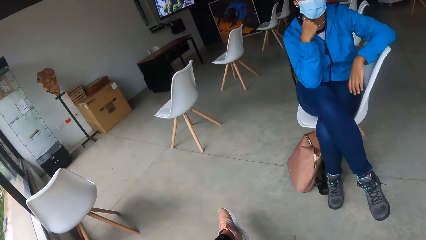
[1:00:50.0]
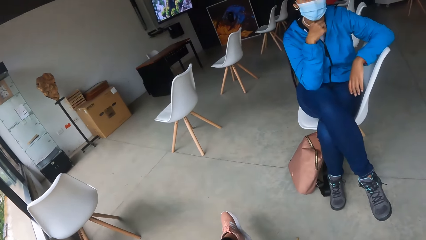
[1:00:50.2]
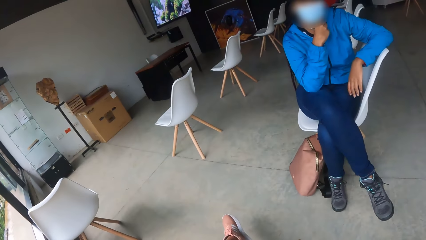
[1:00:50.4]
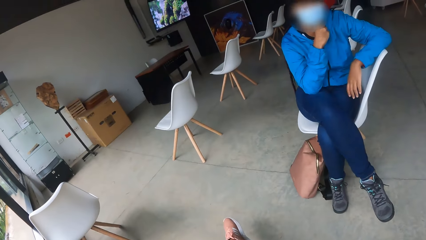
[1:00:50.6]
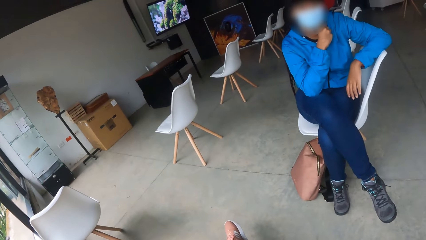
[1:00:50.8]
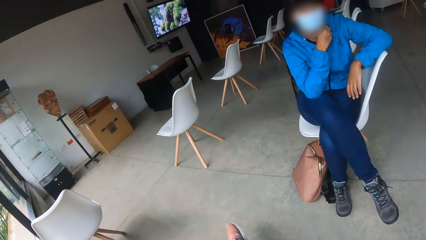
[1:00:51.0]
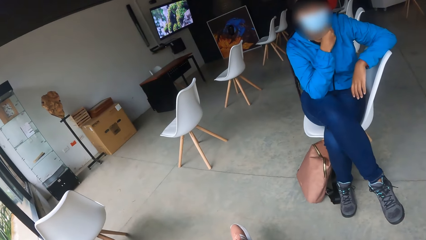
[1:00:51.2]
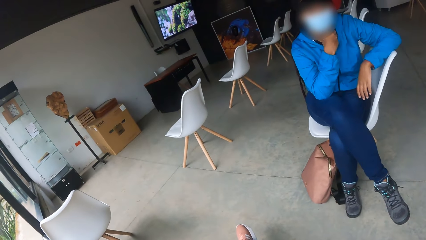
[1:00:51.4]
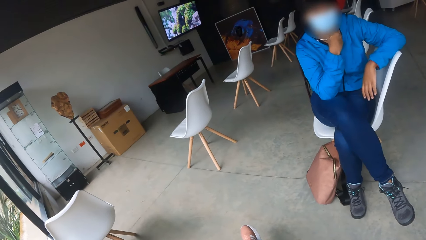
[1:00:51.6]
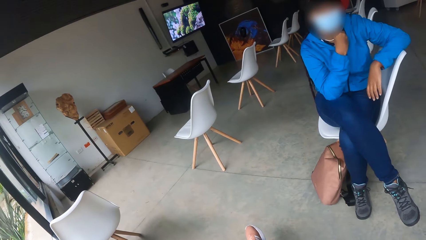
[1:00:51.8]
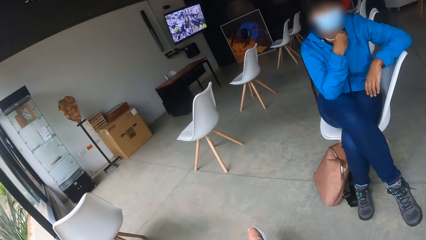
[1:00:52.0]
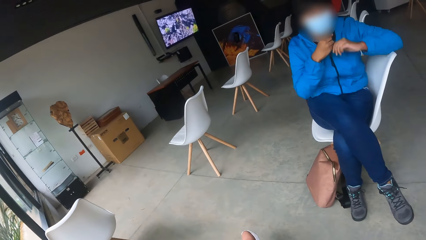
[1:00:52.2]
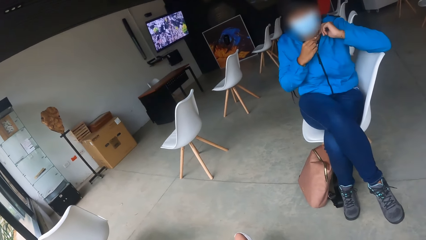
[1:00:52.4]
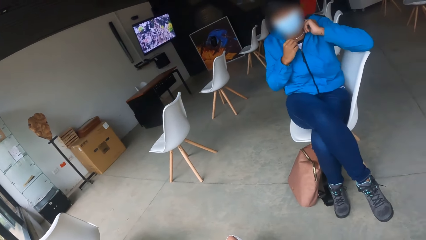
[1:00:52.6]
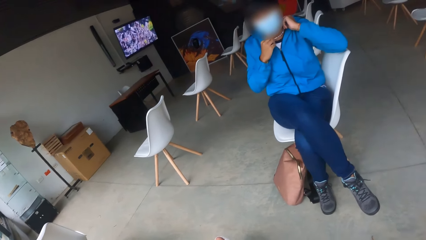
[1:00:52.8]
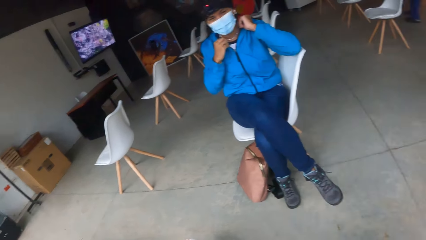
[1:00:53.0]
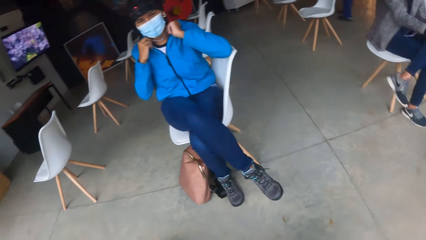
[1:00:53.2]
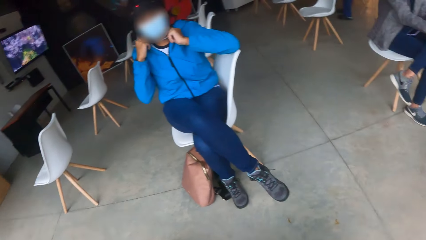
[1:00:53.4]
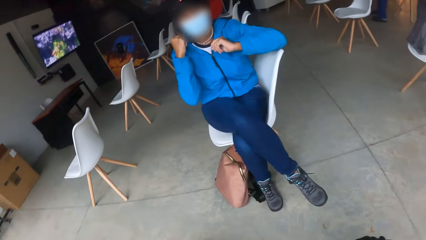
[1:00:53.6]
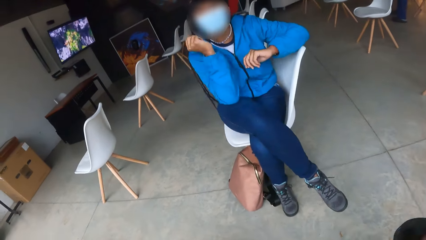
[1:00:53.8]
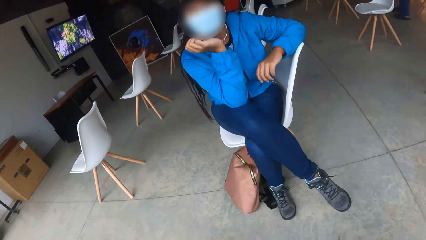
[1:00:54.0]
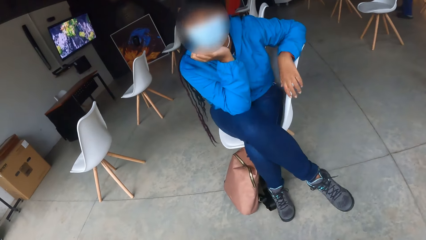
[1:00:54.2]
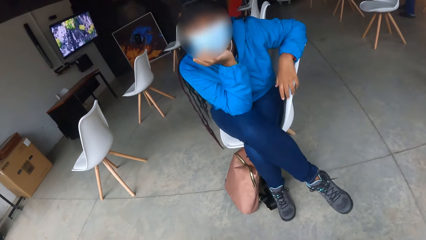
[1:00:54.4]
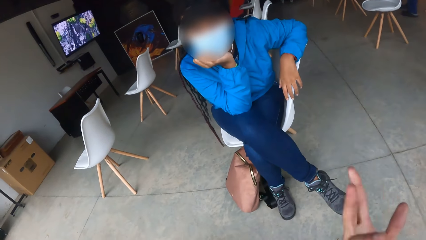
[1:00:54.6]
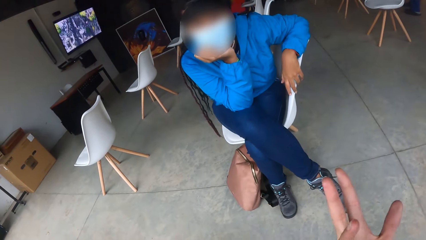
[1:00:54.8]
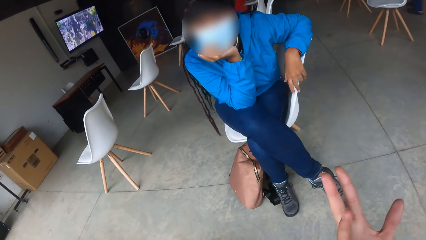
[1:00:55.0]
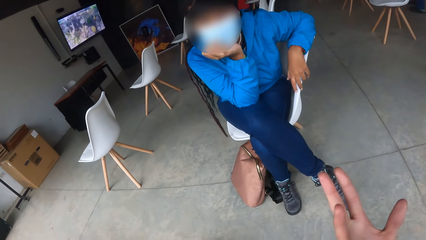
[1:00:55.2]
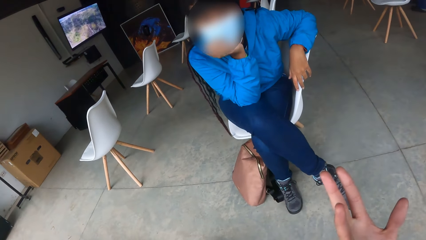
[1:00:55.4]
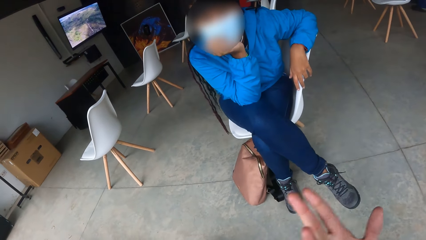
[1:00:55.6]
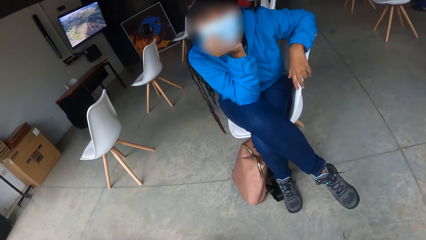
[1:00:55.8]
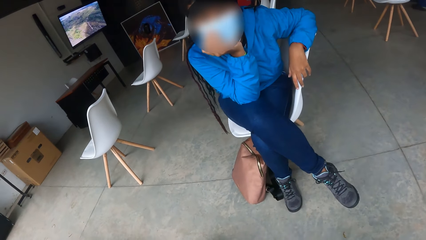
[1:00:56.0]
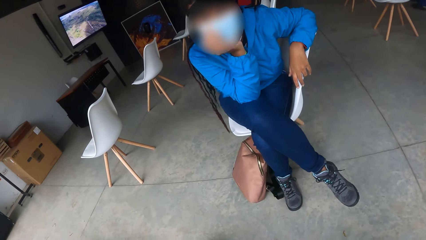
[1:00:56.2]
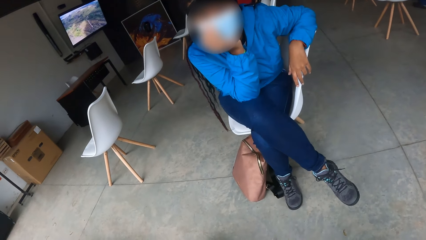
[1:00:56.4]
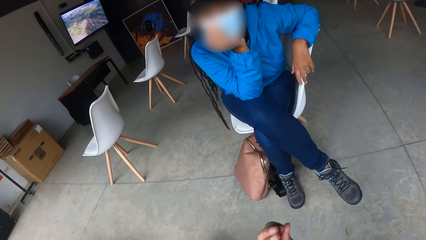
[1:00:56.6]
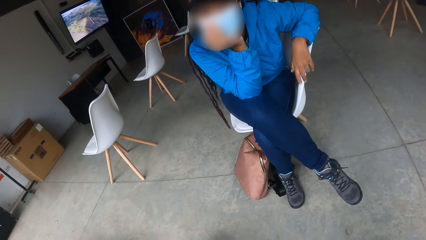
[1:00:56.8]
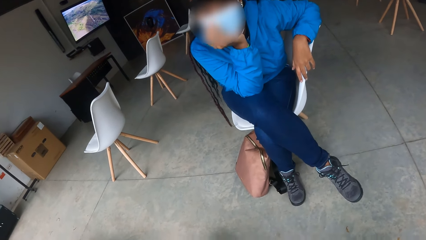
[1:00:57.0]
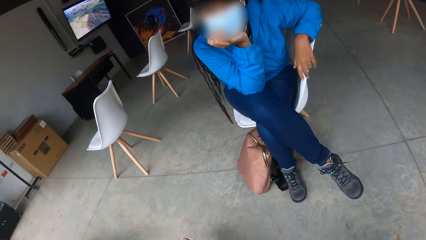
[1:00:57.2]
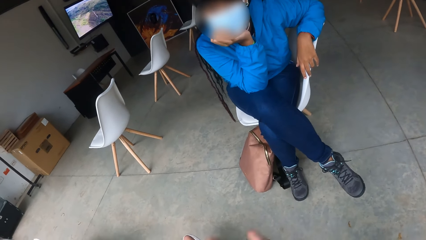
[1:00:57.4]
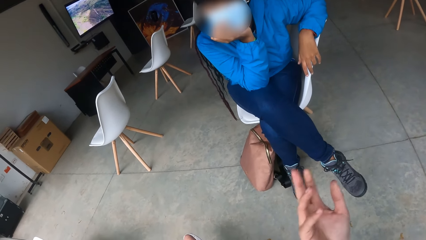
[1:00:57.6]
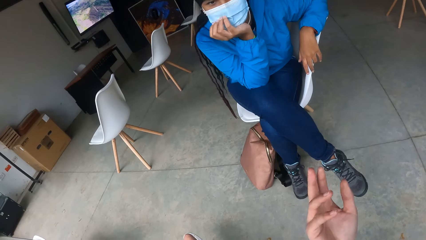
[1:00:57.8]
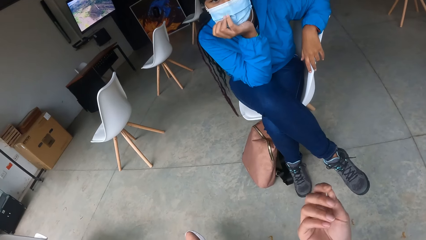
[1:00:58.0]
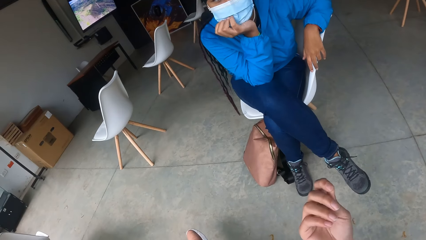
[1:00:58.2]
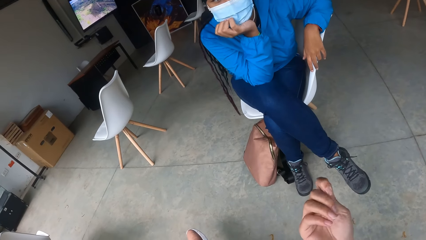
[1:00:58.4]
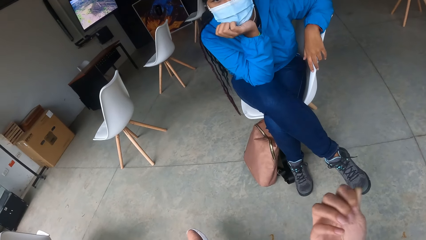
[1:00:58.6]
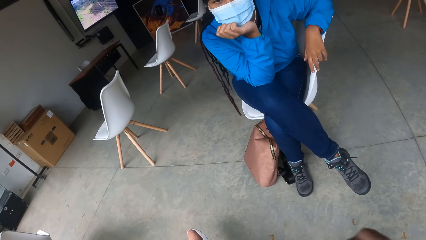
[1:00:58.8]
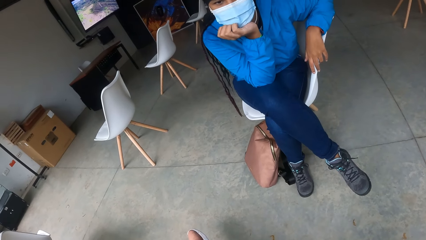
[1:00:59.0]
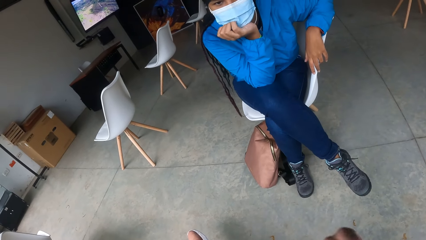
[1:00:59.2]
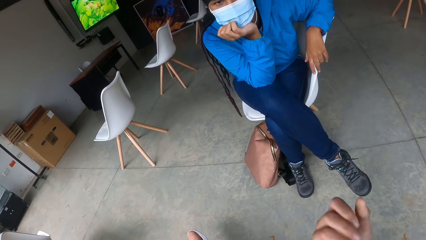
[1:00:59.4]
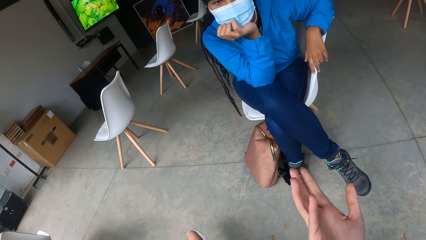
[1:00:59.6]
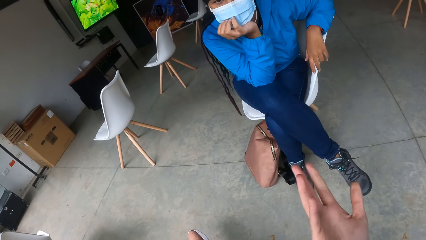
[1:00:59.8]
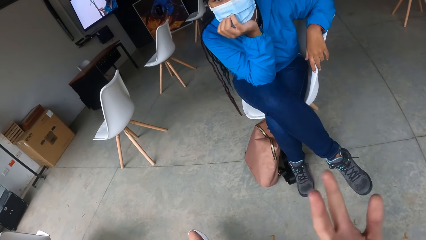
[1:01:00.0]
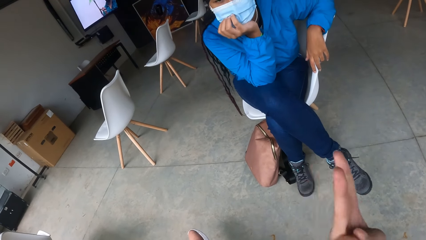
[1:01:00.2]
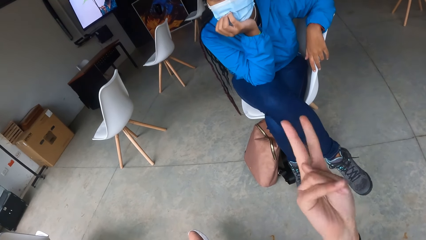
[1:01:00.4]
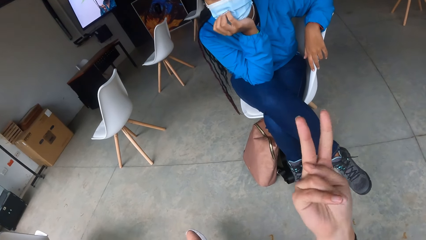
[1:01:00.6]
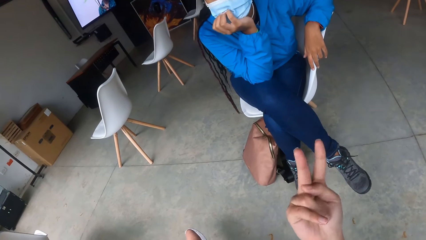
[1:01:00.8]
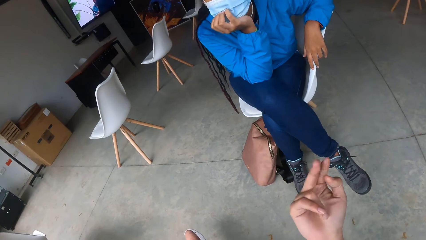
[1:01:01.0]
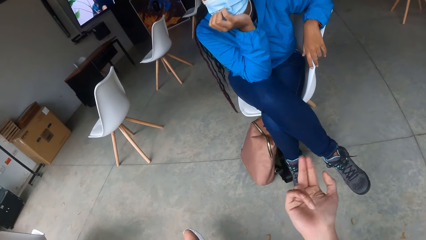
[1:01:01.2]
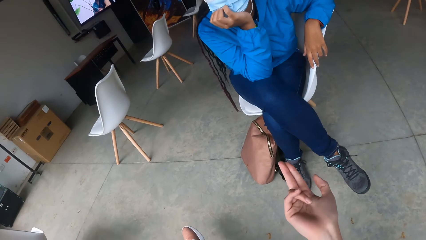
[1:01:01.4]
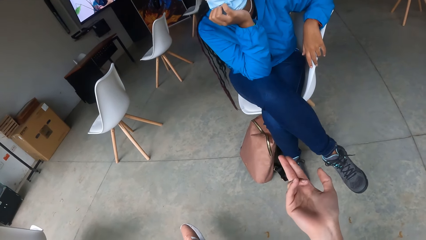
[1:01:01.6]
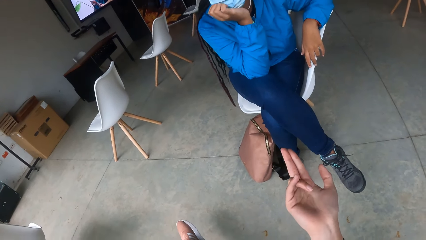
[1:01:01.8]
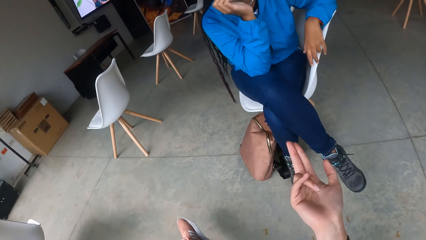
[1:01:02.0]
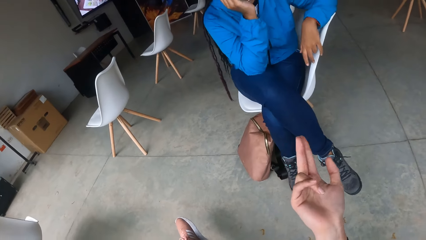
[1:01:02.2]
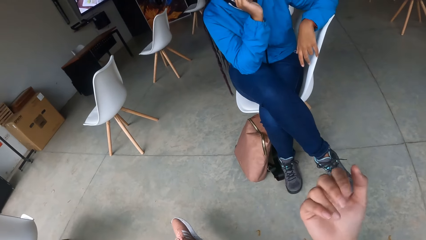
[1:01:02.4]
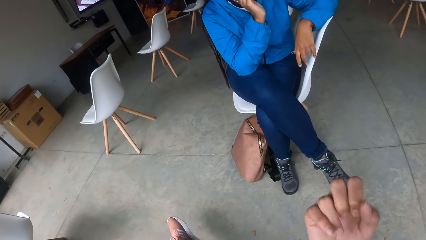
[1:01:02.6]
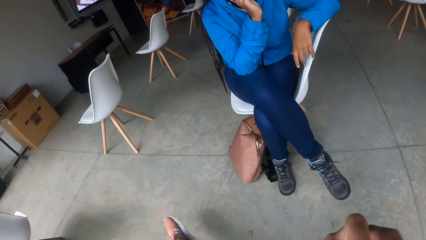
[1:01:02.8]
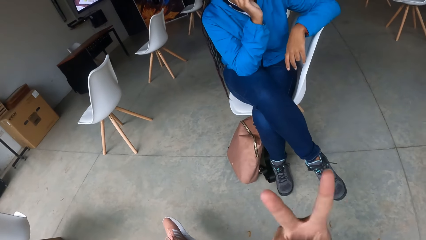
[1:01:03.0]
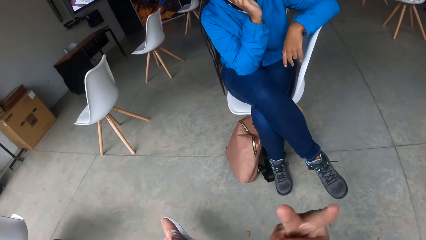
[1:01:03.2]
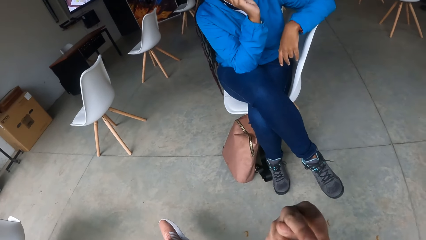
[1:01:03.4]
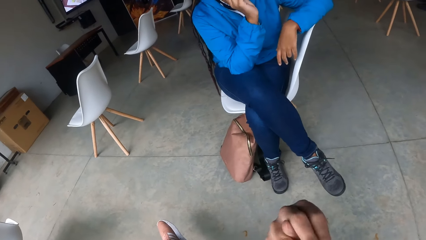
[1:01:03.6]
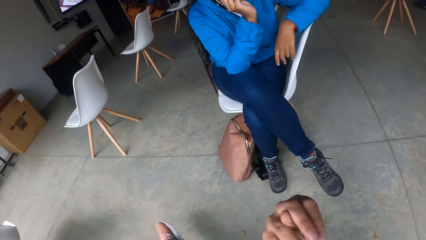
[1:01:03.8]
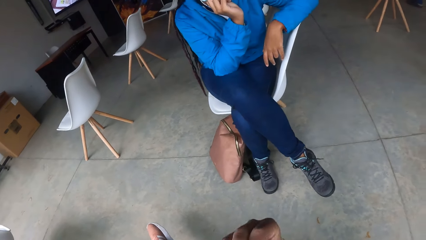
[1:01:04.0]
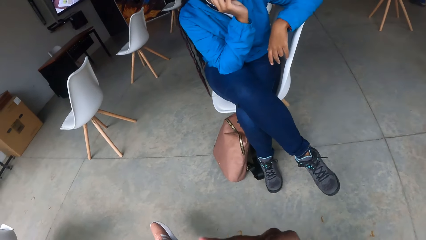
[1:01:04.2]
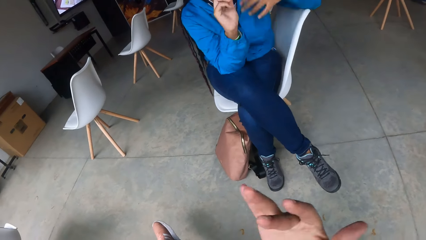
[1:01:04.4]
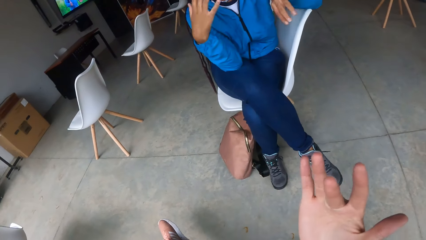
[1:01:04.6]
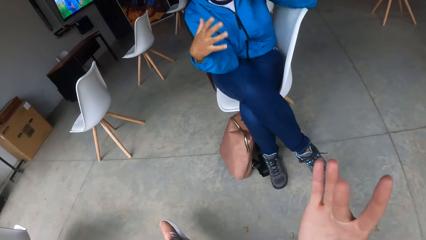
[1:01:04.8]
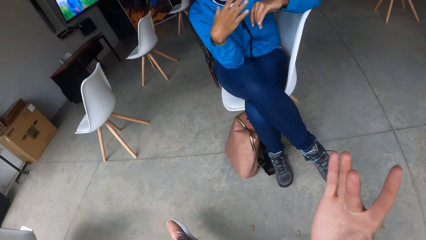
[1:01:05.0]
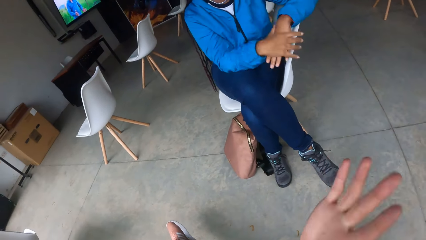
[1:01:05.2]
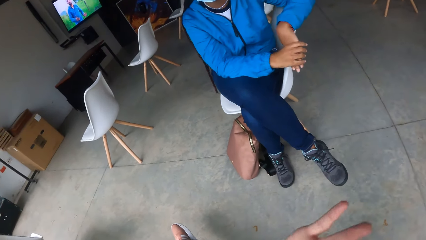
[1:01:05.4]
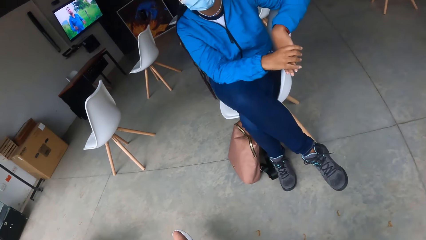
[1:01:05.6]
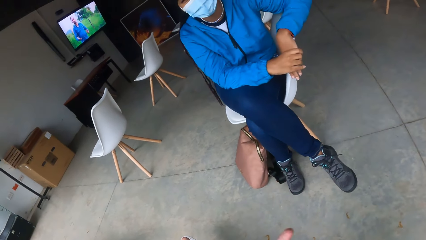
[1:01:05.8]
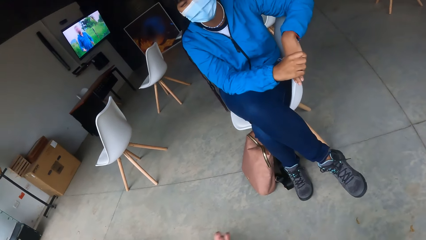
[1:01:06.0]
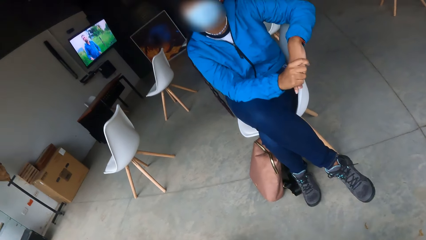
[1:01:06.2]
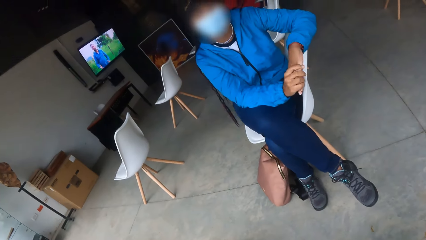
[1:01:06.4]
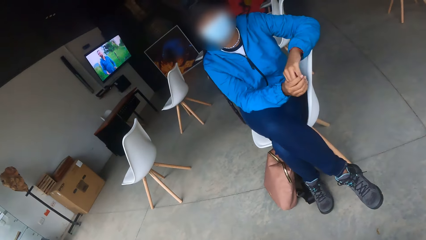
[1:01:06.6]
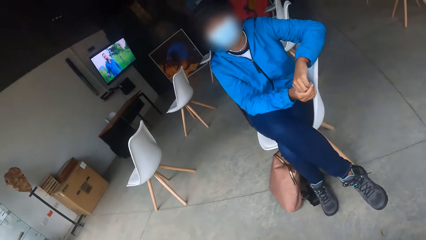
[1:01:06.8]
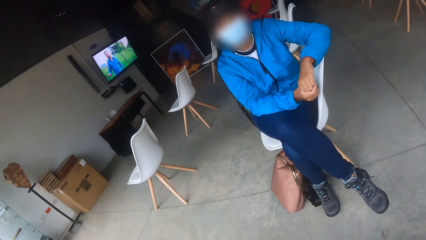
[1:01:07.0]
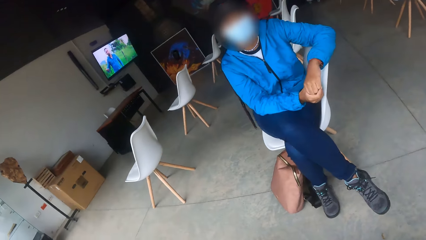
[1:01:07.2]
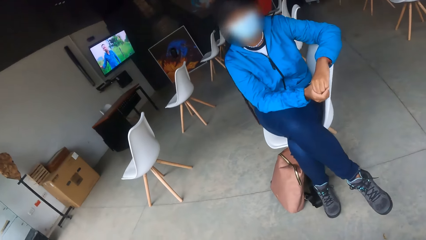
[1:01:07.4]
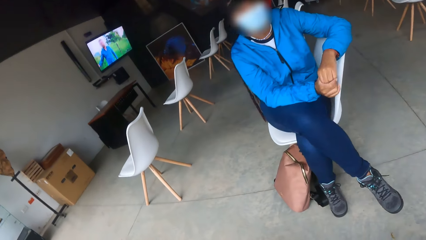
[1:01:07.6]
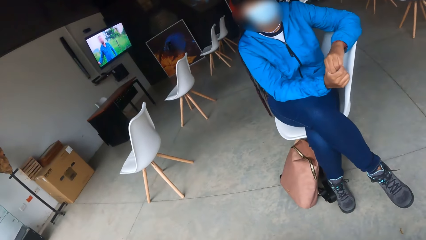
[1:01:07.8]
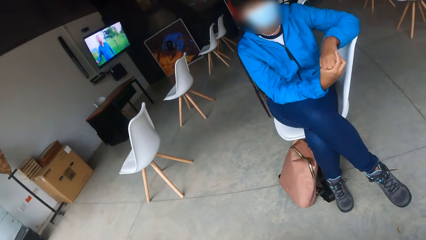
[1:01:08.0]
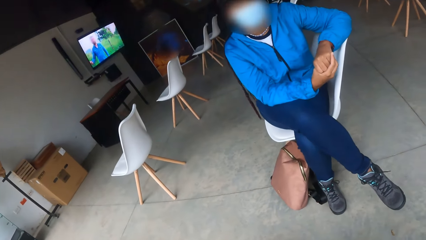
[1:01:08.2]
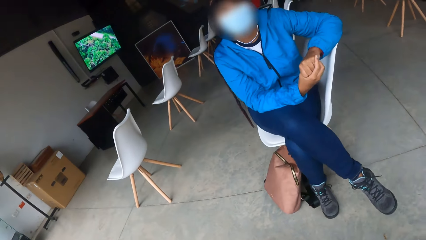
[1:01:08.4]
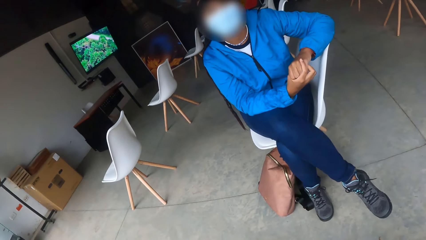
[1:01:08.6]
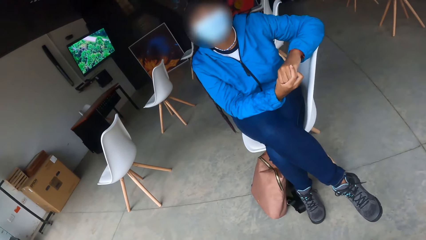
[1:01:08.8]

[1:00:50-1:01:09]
The camera wearer turns to the woman. The woman touches a necklace with her right hand, holds the necklace with both hands, removes both hands from the necklace, places her right hand on her jaw, and places her left hand on the chair. The camera wearer demonstrates to the woman with her right hand. She does hand gestures. The woman demonstrates to the camera wearer with both hands and places her right hand on her left hand on the chair.
